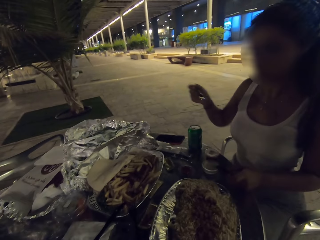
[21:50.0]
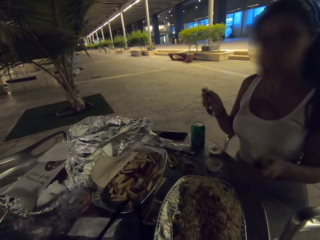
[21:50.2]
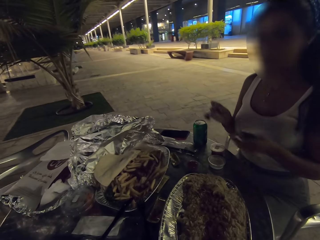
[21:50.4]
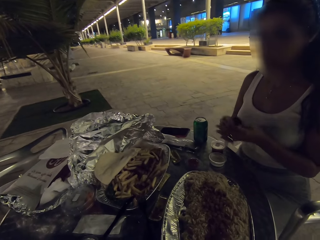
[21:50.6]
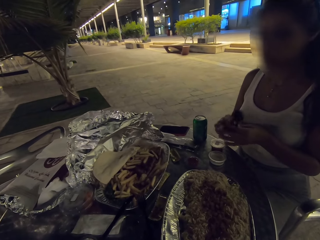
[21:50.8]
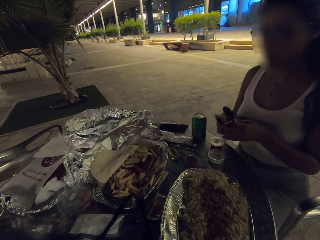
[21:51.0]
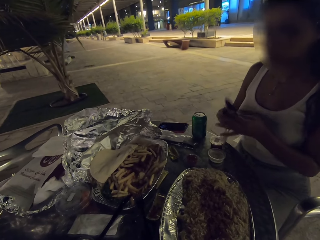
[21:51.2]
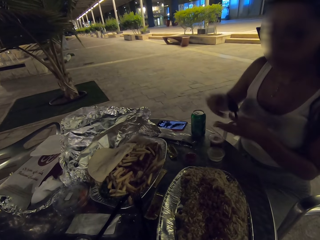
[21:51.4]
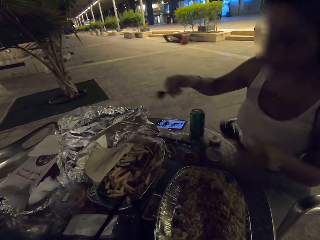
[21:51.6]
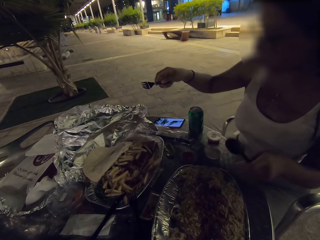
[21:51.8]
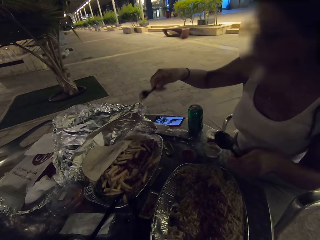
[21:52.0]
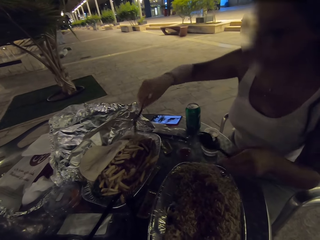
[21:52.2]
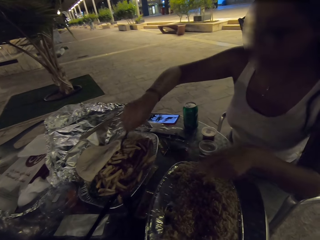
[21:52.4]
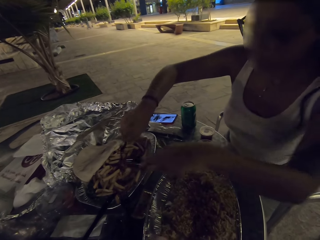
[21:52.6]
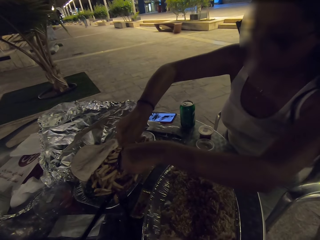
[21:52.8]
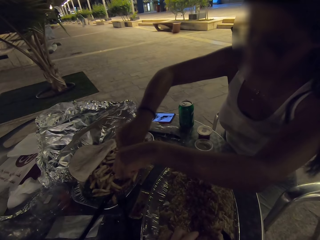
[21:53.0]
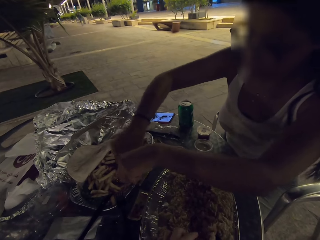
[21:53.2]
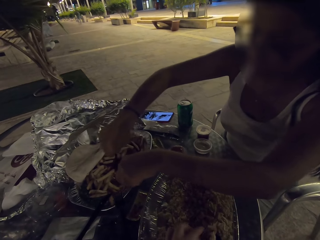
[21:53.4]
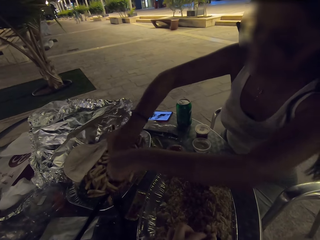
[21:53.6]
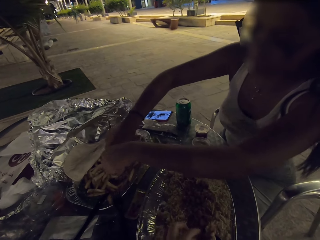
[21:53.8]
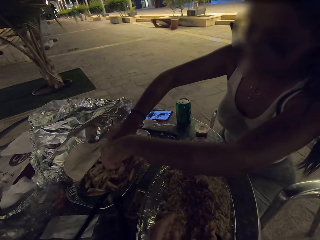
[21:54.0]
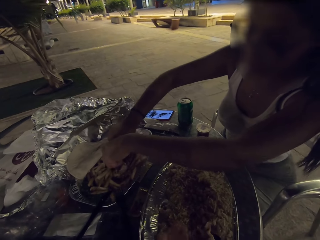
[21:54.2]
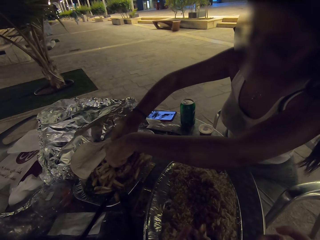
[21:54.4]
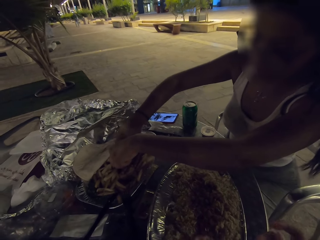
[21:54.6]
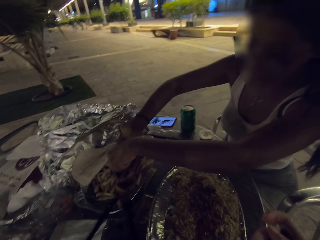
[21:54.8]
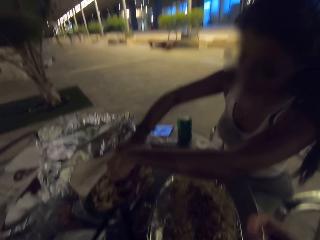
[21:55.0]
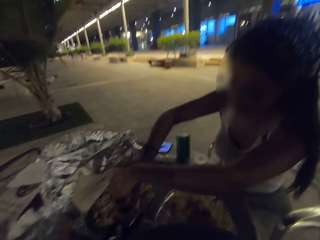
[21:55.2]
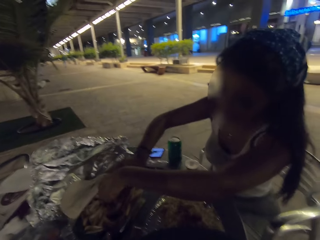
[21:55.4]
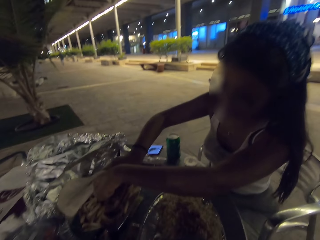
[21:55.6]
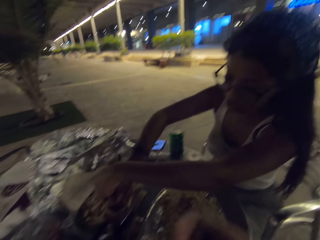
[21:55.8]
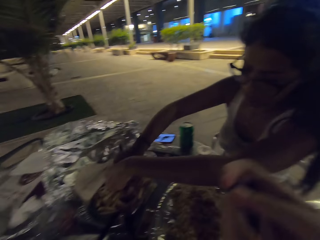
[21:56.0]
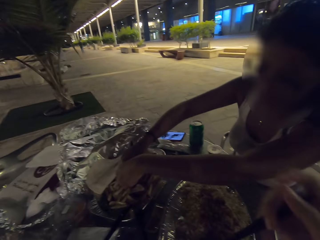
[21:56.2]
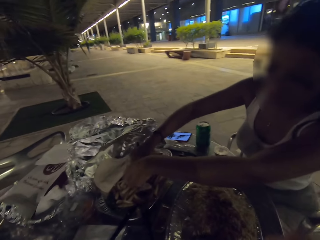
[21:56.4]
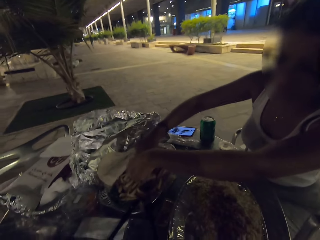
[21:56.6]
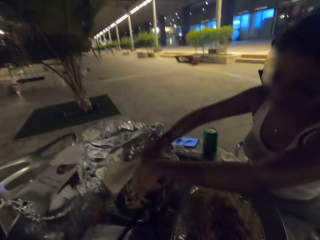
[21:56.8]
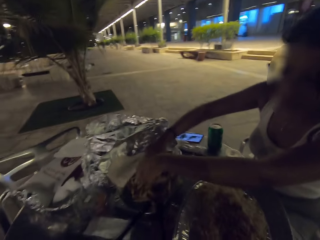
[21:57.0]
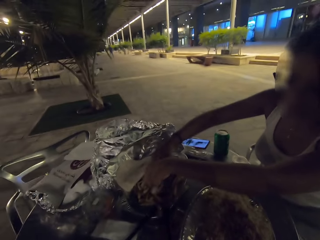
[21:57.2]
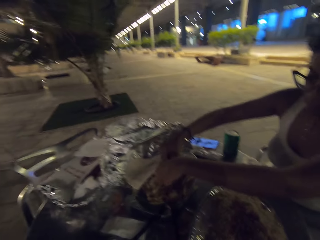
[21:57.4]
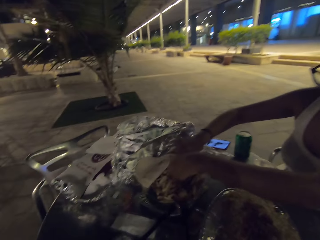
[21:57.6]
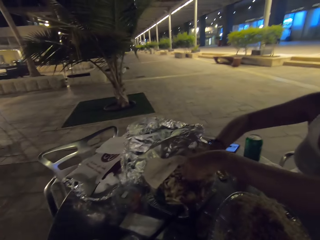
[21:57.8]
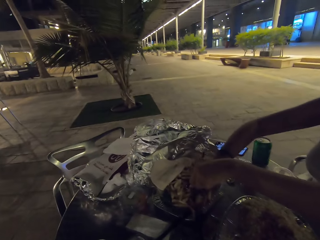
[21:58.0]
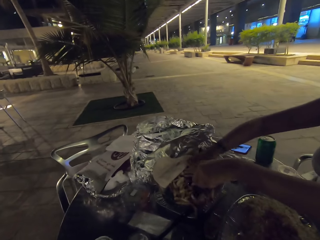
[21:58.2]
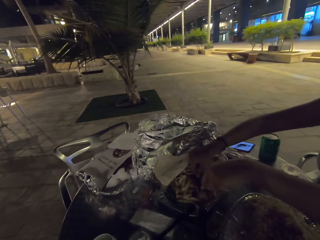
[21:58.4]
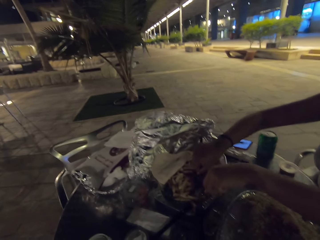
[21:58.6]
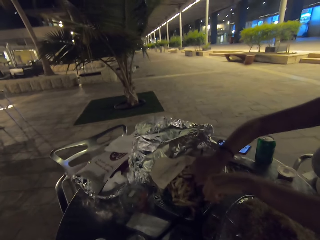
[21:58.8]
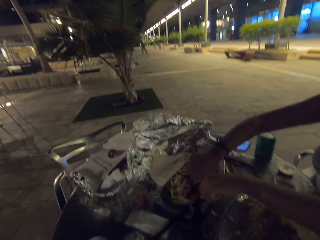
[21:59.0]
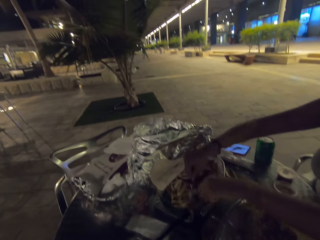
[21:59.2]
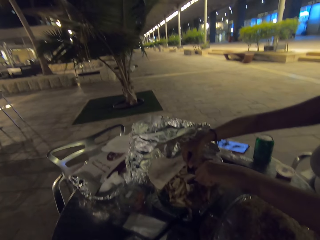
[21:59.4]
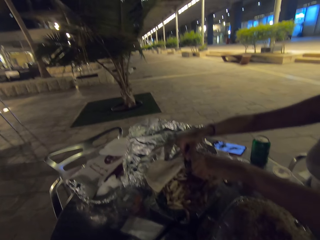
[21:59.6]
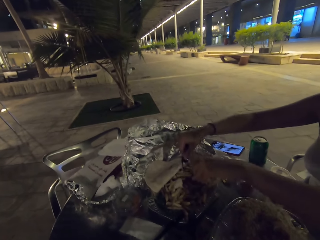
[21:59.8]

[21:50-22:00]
A woman cuts a piece of steak.

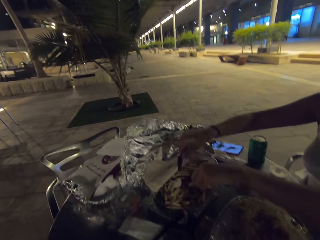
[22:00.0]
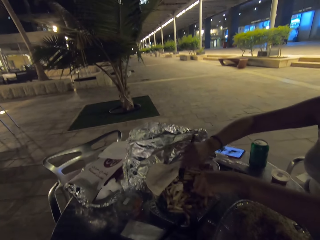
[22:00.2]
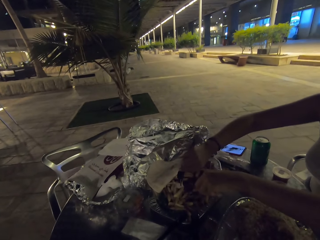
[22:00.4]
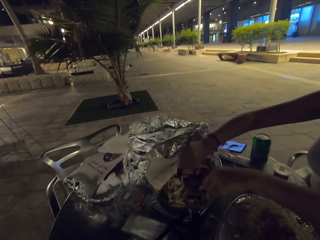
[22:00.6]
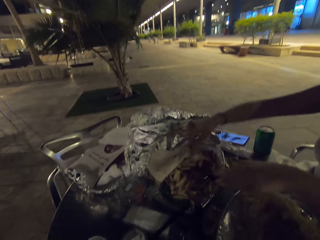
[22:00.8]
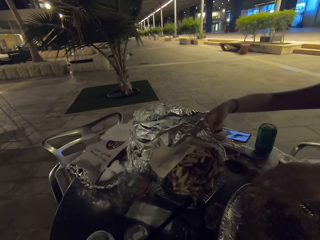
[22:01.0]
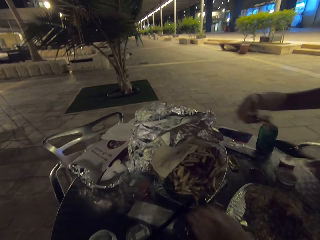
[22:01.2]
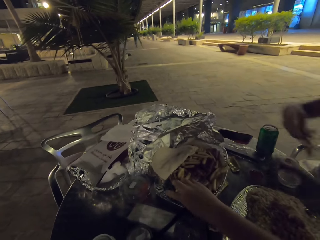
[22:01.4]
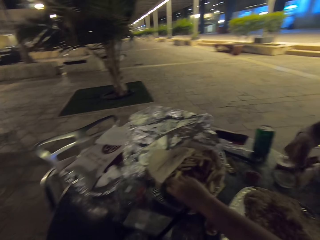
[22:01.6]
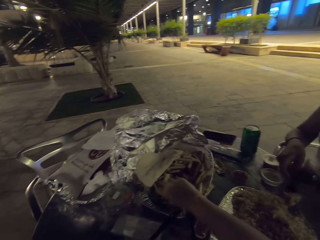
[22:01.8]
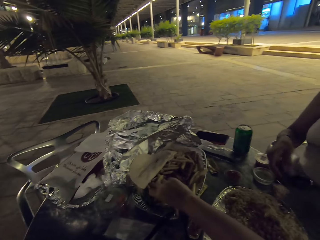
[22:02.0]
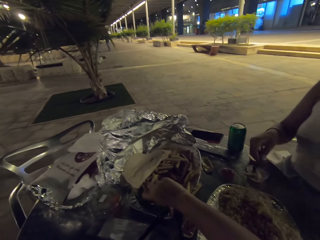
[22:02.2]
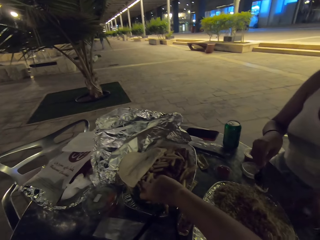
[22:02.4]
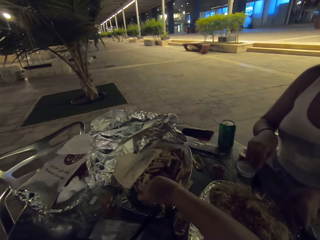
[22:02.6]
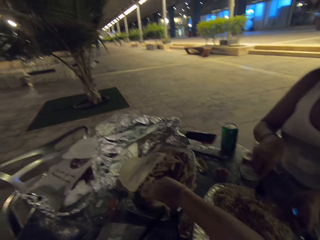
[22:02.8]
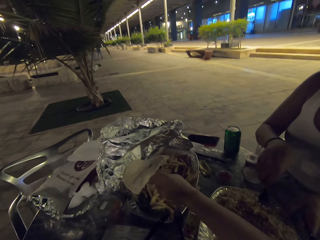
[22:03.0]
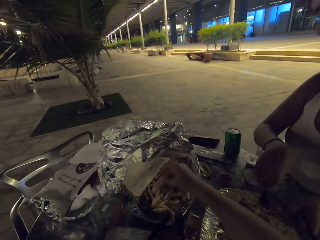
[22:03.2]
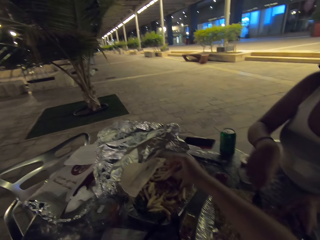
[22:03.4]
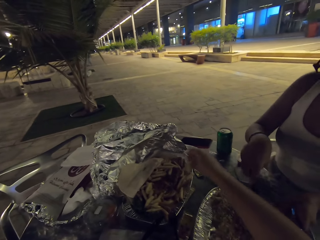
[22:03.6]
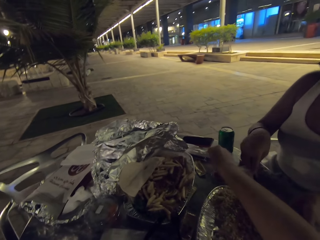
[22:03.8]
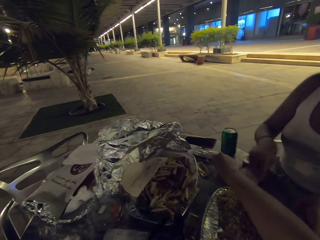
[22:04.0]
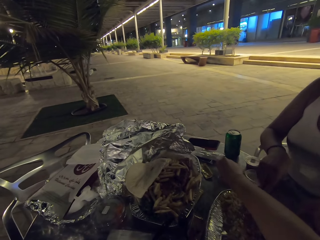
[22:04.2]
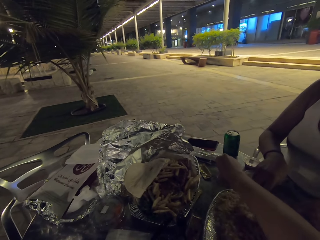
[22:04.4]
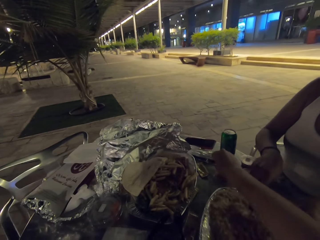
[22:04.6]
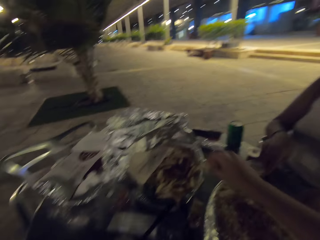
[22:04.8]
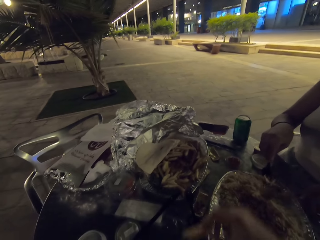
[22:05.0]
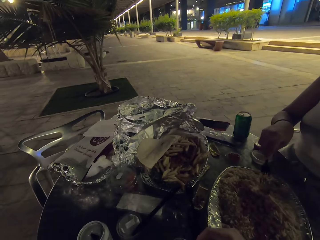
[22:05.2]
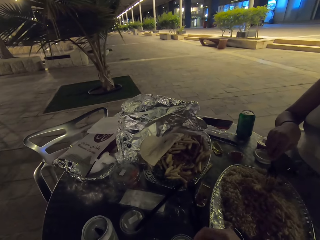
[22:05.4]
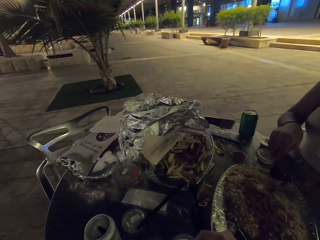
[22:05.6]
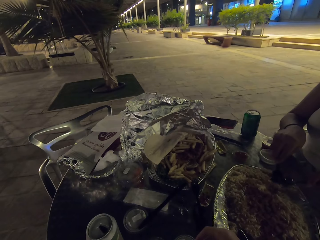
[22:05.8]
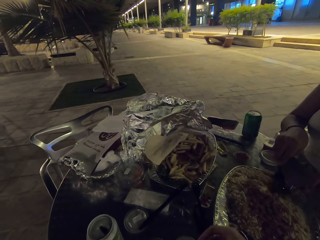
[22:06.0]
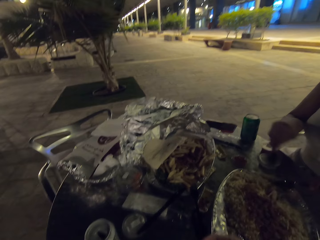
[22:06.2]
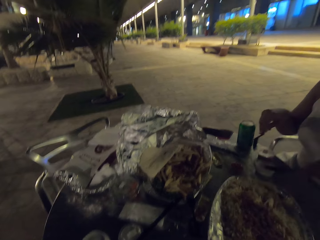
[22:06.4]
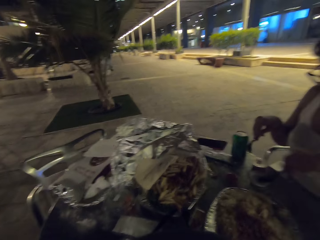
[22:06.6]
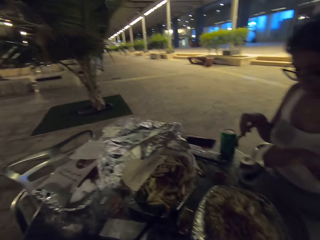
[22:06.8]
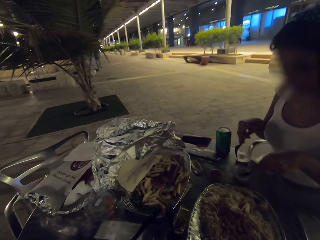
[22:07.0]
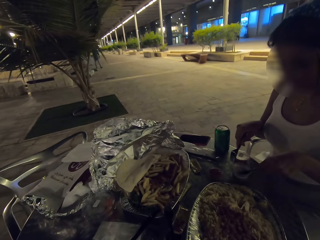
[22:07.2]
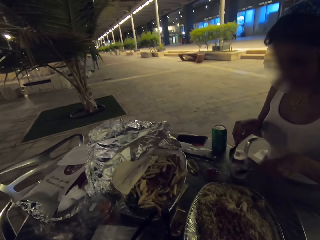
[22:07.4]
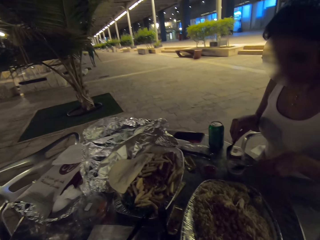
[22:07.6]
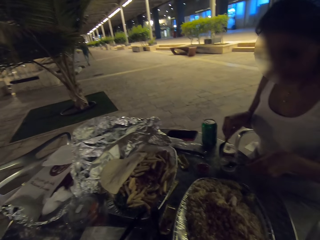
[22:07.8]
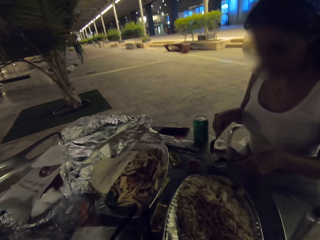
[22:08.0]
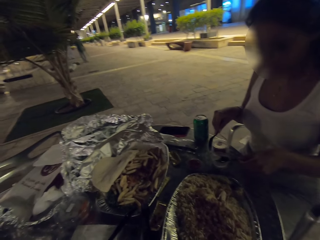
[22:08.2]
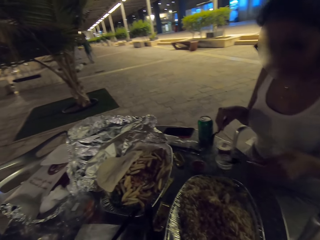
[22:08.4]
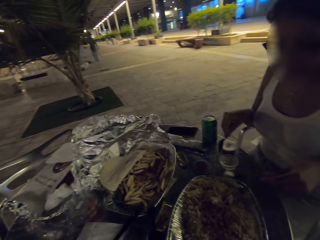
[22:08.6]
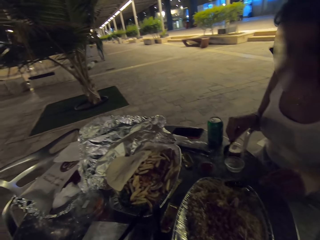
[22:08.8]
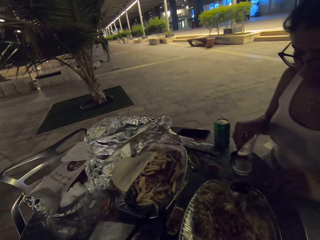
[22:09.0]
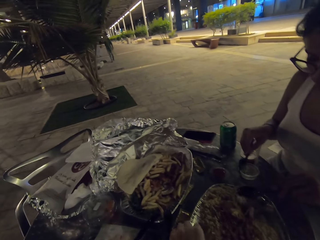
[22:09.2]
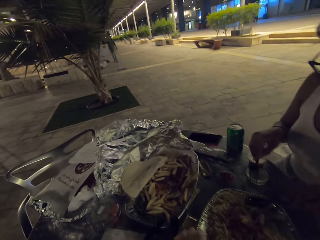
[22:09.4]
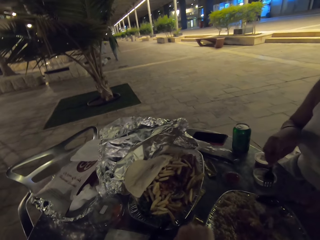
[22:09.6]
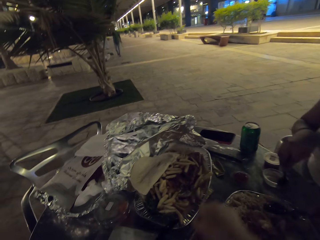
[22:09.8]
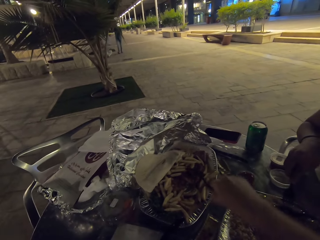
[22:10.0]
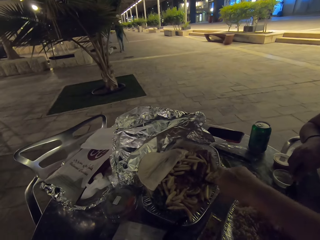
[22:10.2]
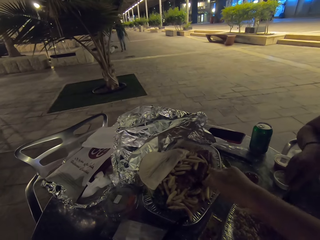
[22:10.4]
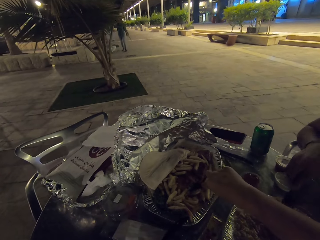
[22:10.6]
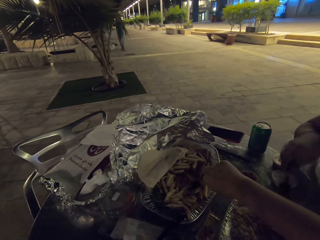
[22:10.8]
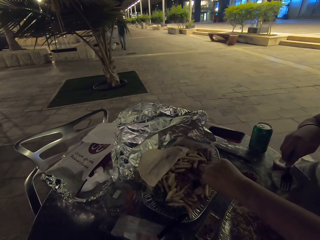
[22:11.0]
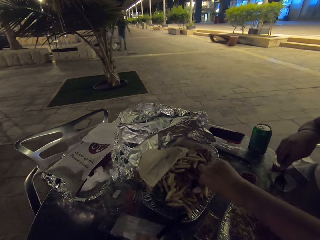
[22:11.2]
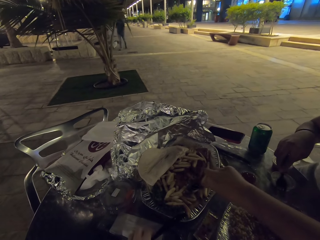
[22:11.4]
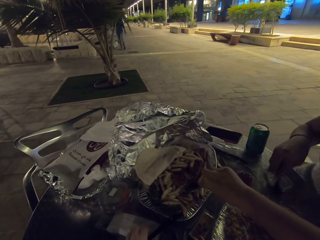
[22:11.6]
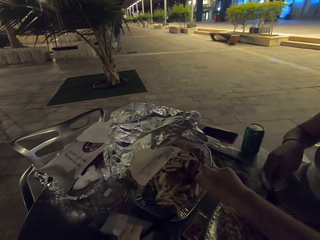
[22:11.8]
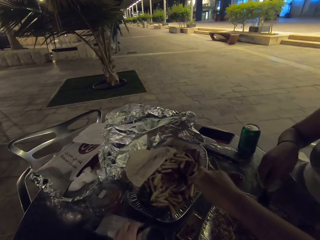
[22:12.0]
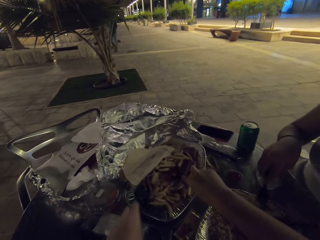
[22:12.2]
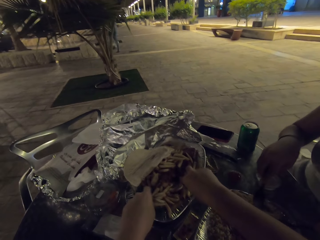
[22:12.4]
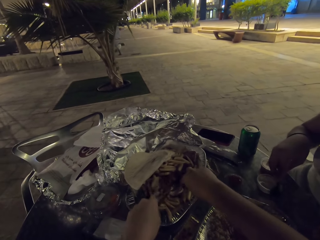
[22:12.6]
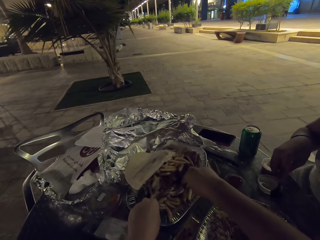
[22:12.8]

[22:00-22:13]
The camera wearer eats the fries on the table. A woman adds some cream on the rice.
